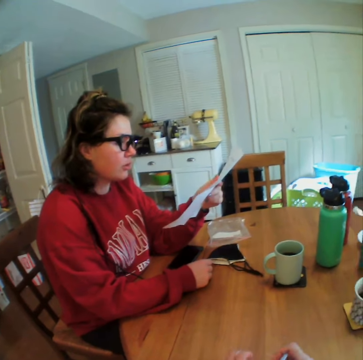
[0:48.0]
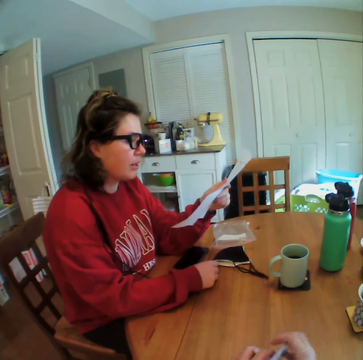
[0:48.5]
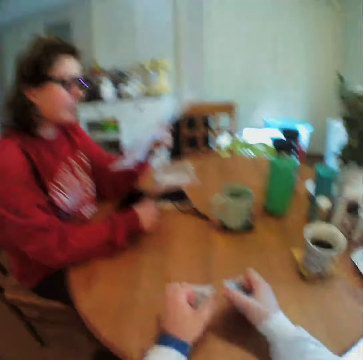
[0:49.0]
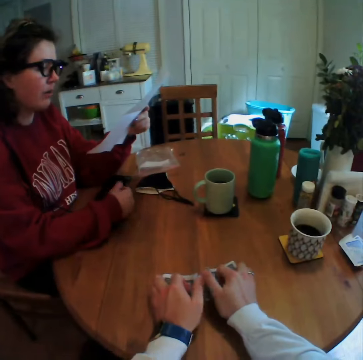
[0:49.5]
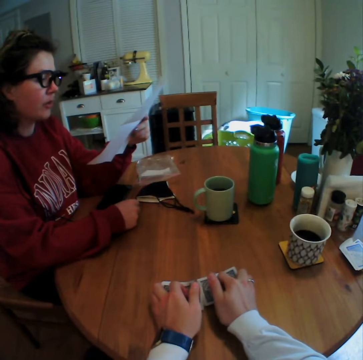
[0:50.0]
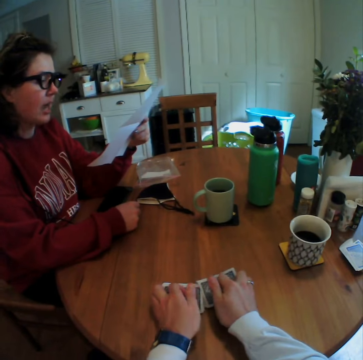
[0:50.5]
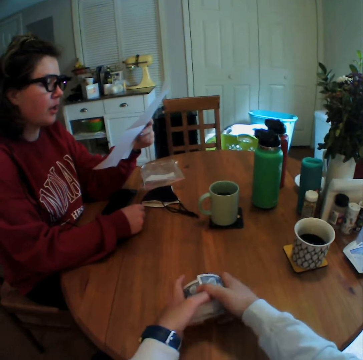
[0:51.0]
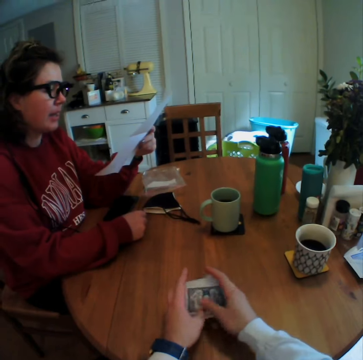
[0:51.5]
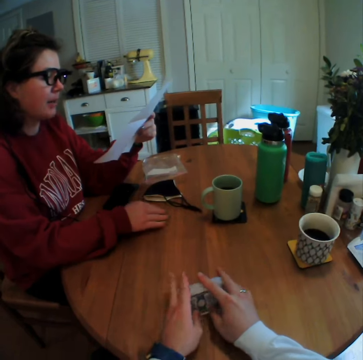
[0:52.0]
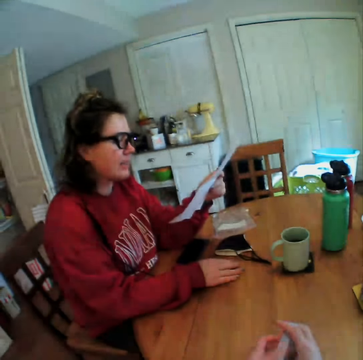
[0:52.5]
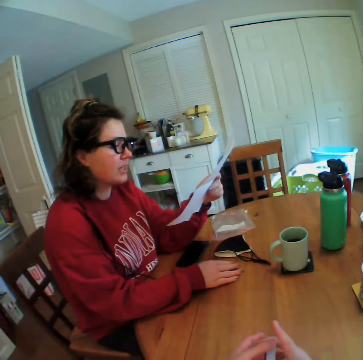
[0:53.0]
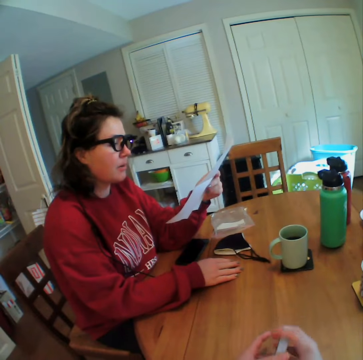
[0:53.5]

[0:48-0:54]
The camera wearer shuffles the cards.

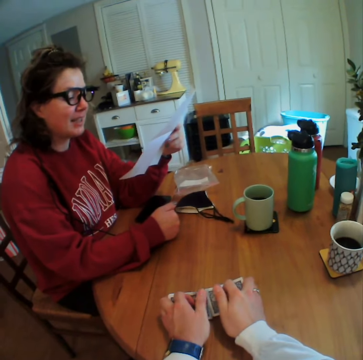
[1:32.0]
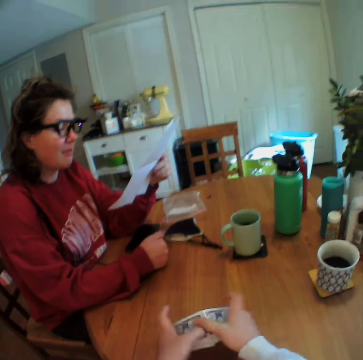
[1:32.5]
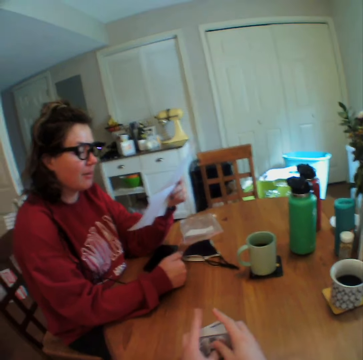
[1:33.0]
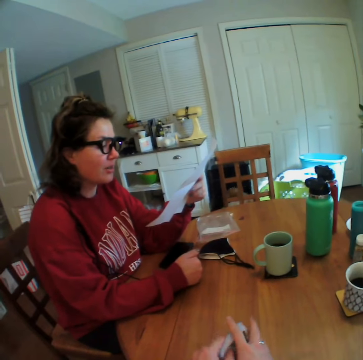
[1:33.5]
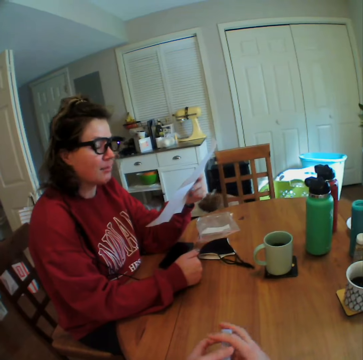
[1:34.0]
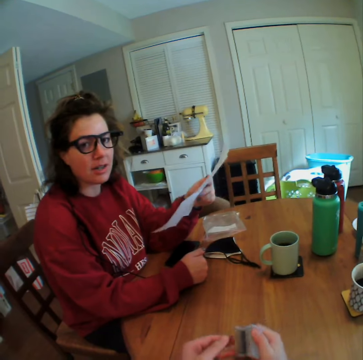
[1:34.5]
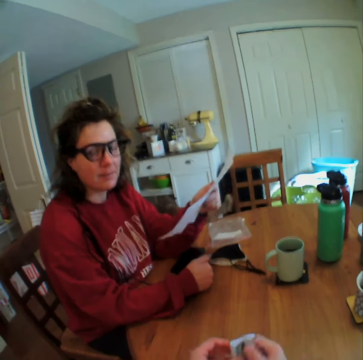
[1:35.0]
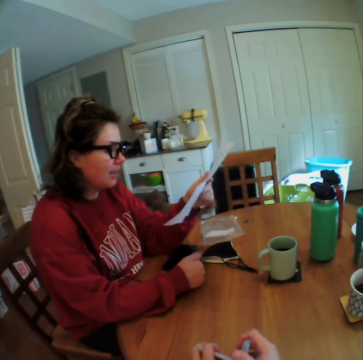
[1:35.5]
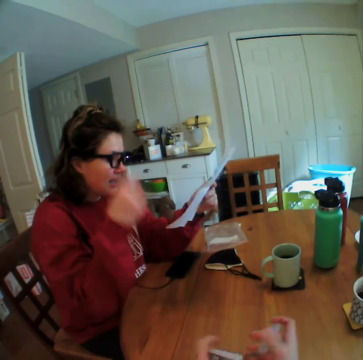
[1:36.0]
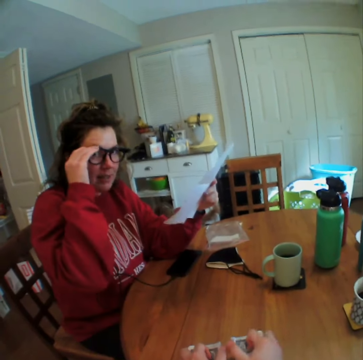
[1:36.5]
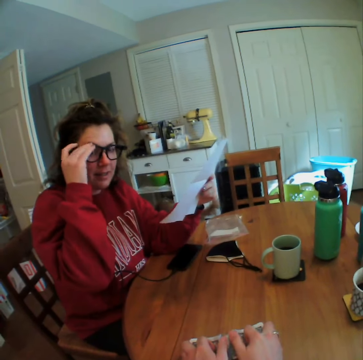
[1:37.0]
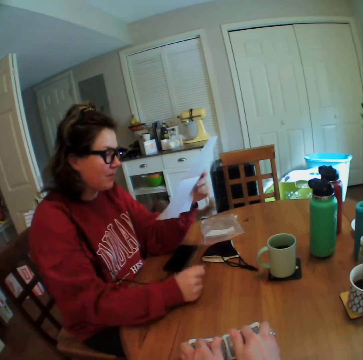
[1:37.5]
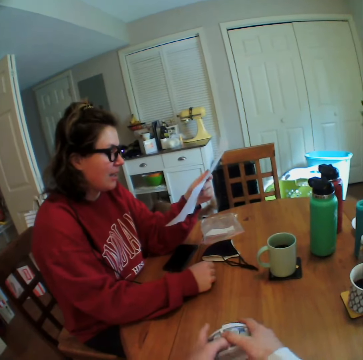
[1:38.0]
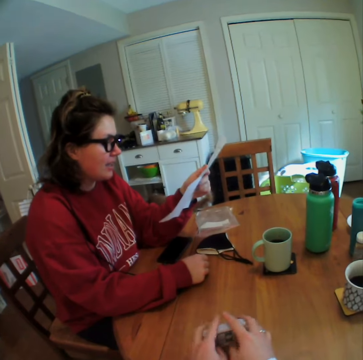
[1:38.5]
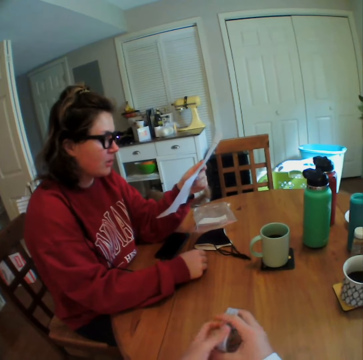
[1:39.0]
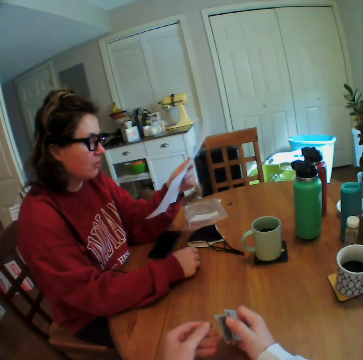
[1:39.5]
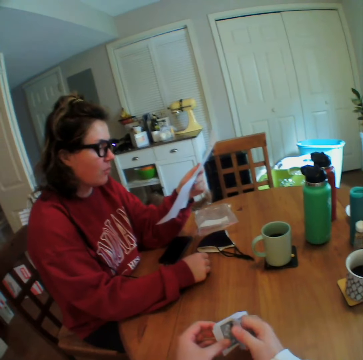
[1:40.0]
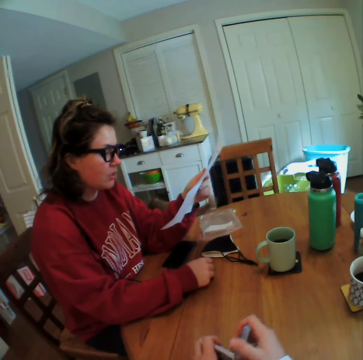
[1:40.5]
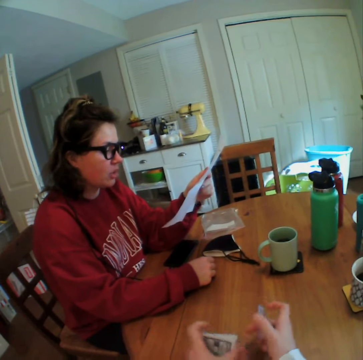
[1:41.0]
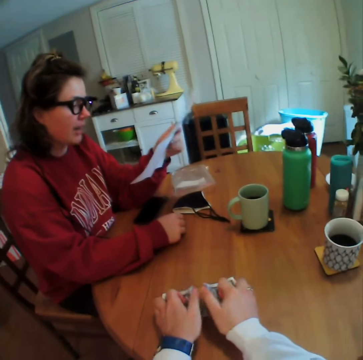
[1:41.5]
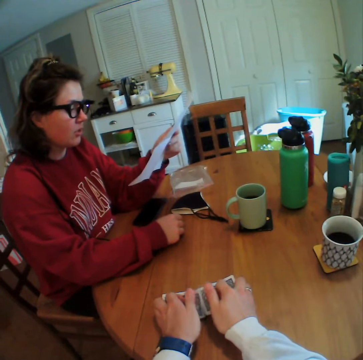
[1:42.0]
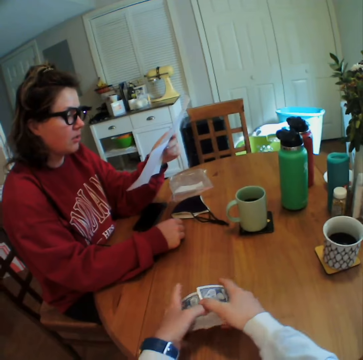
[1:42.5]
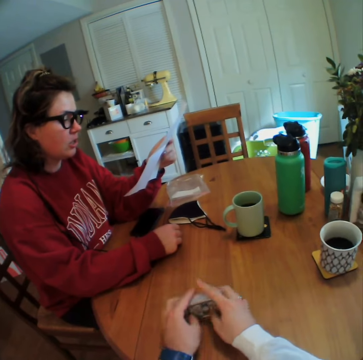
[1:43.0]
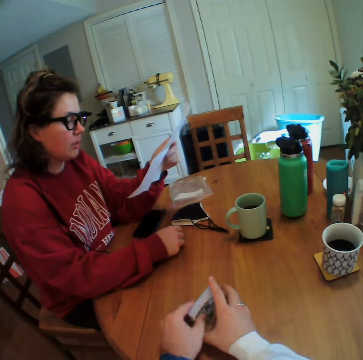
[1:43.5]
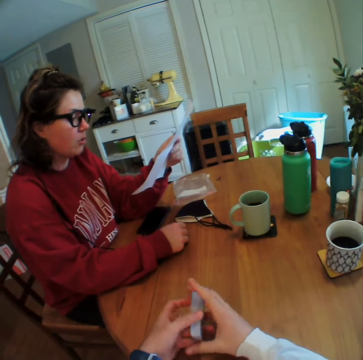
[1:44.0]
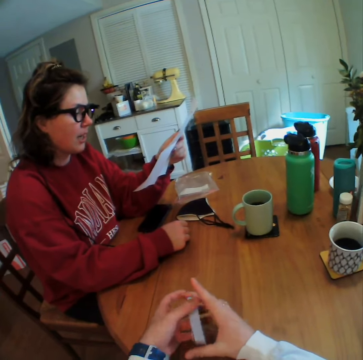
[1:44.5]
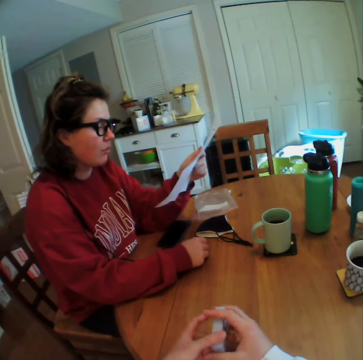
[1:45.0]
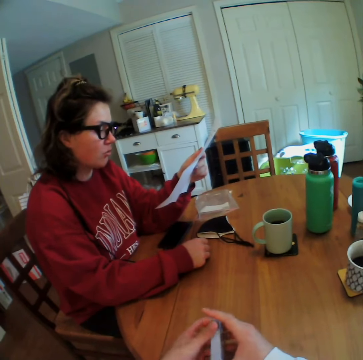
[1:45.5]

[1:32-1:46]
The woman looks at the camera wearer. The camera wearer talks to the woman. The woman lifts her hand, touches her spectacles and puts down her hand. The woman reads the paper.

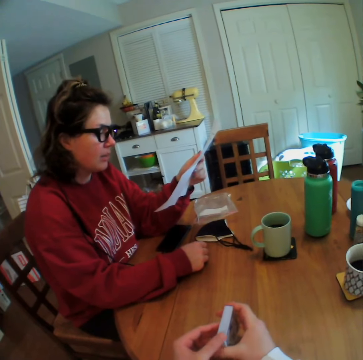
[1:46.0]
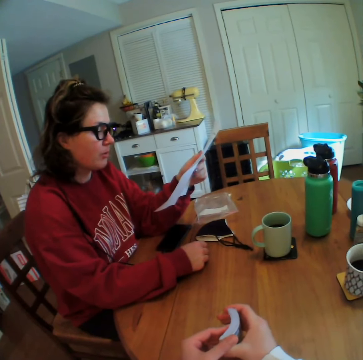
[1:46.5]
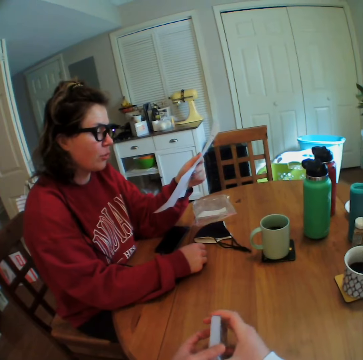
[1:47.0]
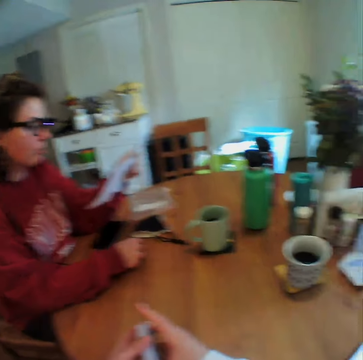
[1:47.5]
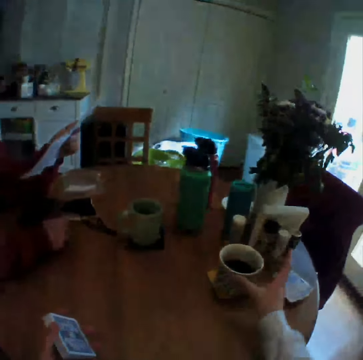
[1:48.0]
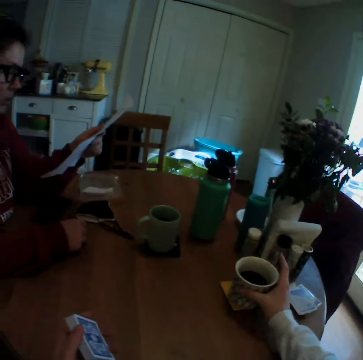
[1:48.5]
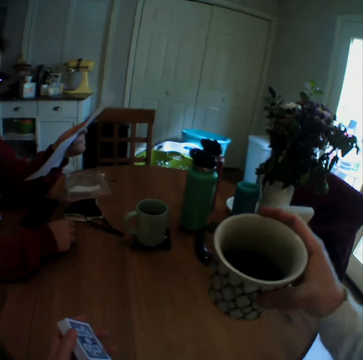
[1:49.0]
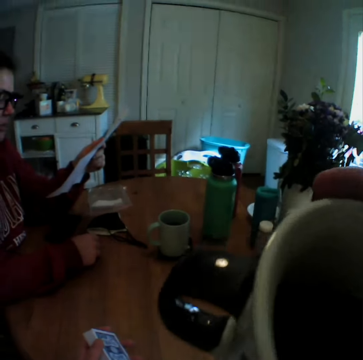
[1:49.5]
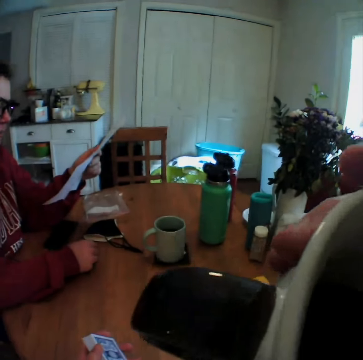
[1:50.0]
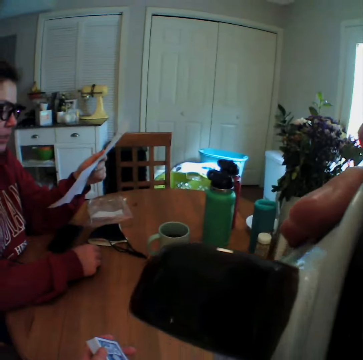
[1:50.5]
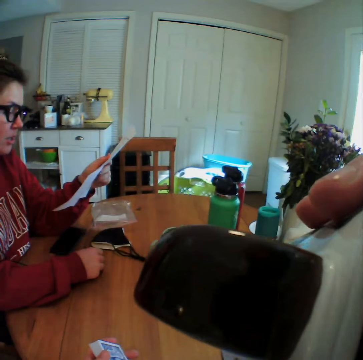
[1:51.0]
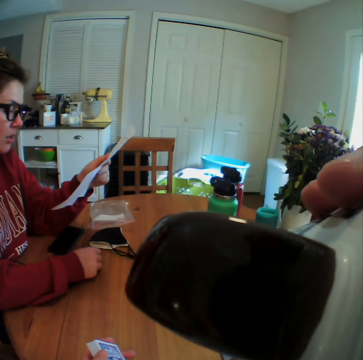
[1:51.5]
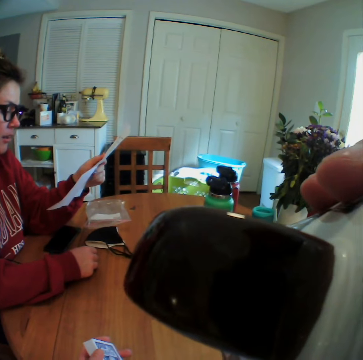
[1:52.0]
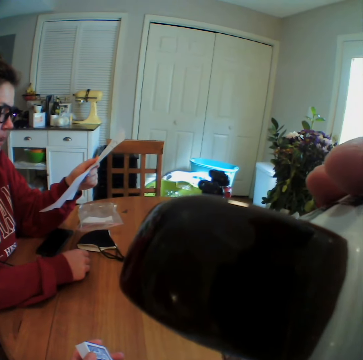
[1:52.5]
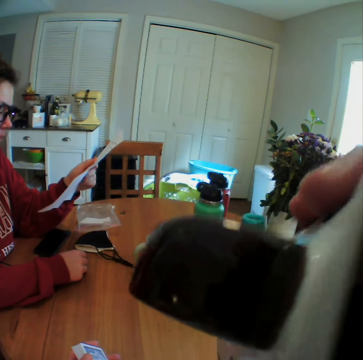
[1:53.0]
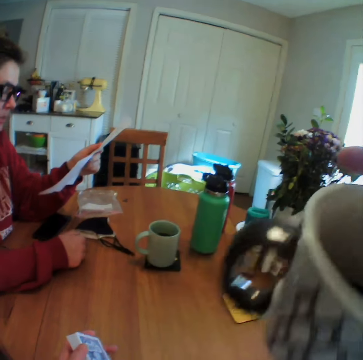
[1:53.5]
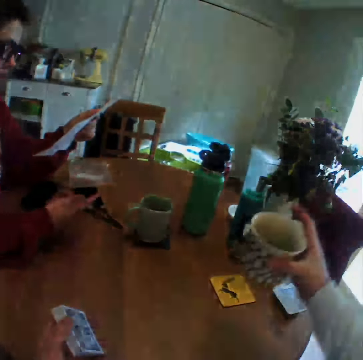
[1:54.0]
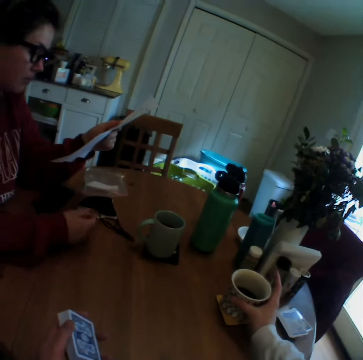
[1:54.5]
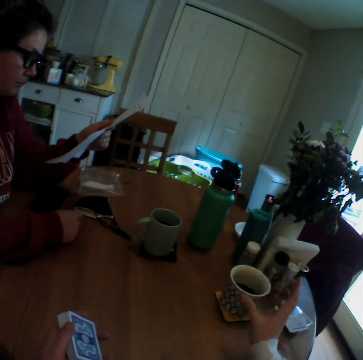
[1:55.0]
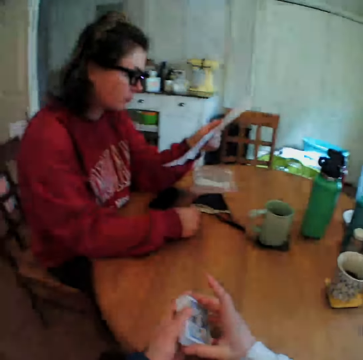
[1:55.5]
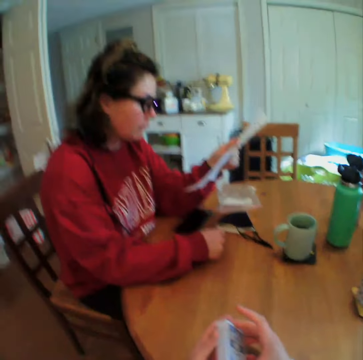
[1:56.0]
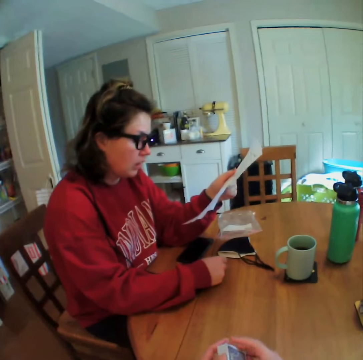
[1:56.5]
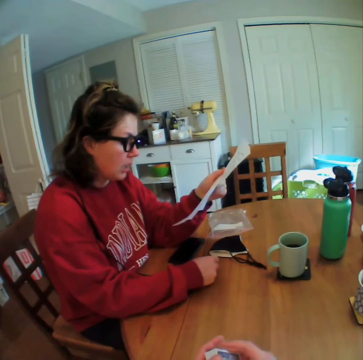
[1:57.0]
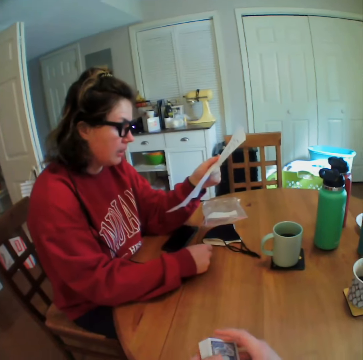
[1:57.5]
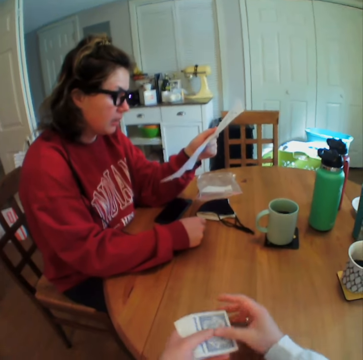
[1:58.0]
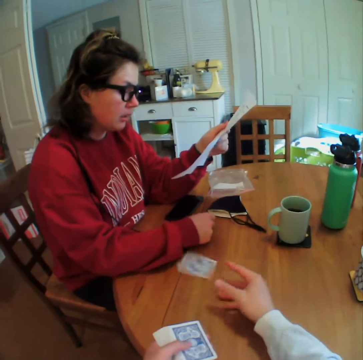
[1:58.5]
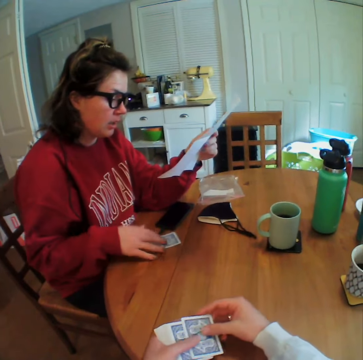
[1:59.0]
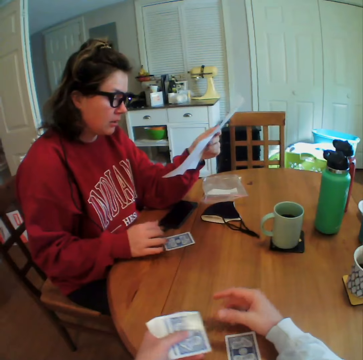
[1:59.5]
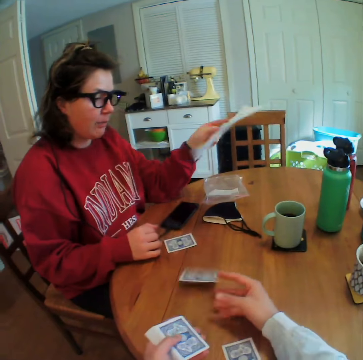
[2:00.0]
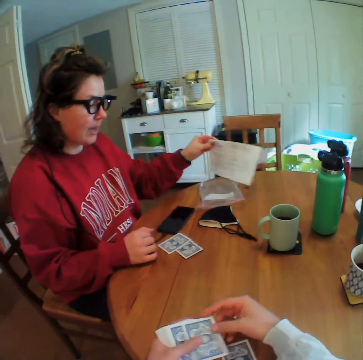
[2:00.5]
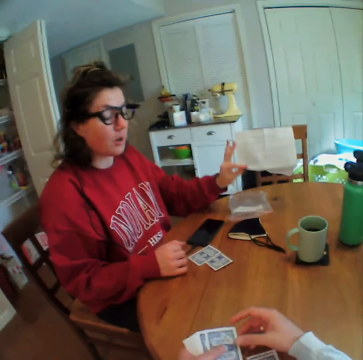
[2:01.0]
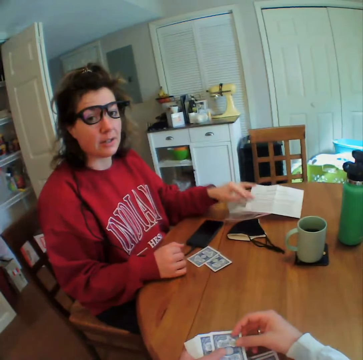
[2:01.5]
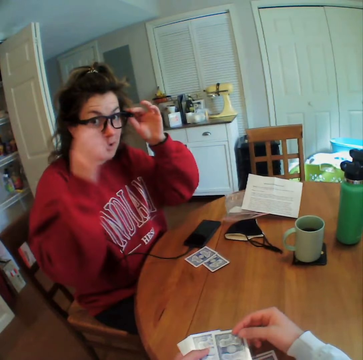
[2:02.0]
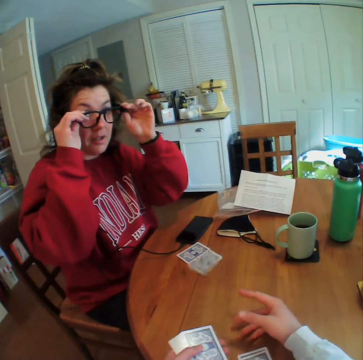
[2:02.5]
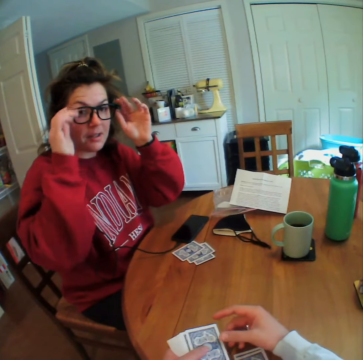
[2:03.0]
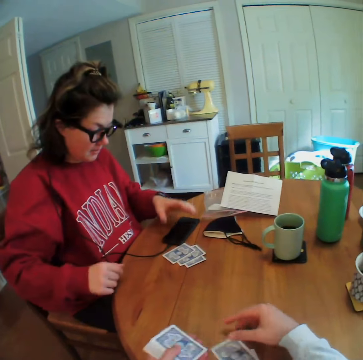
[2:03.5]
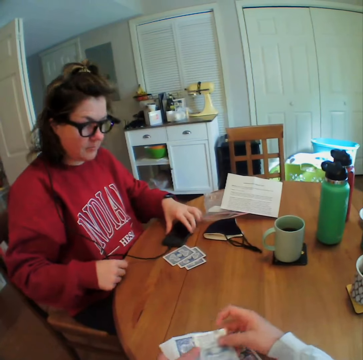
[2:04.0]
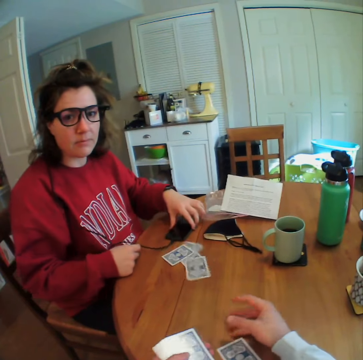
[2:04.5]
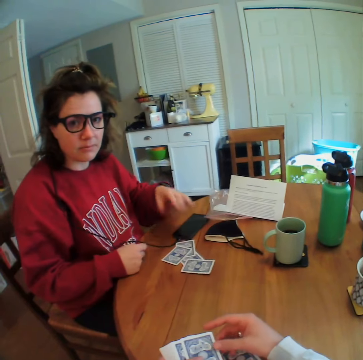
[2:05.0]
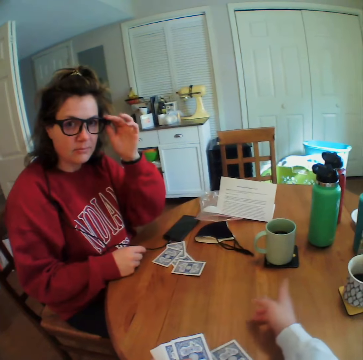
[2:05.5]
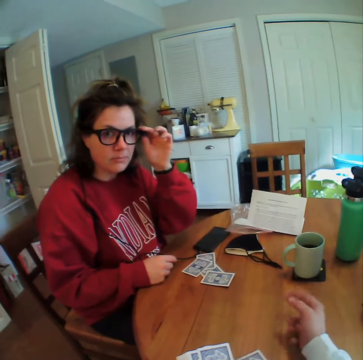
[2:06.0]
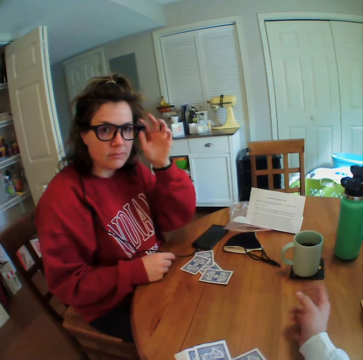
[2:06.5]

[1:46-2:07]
The camera wearer picks up a cup of tea. She holds the cup. She drinks tea. The woman gestures with her hand. The camera wearer puts the cup on the table. She drops the cards on the table. She distributes the cards. She drops the paper. The woman puts down the paper. The woman lifts her hands, touches her spectacles, puts down her hands, moves the phone, puts down her hand and touches her spectacles. The camera wearer moves her hand.
